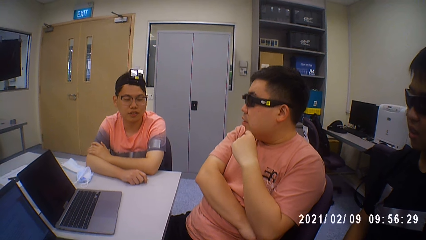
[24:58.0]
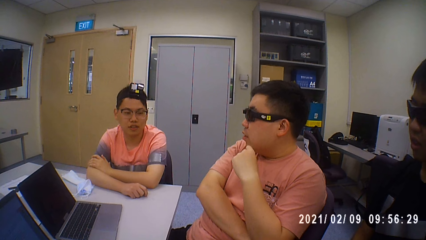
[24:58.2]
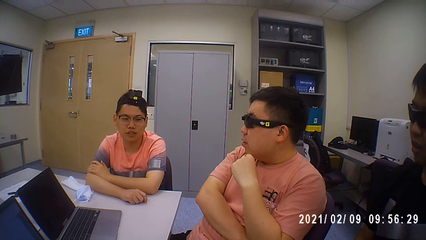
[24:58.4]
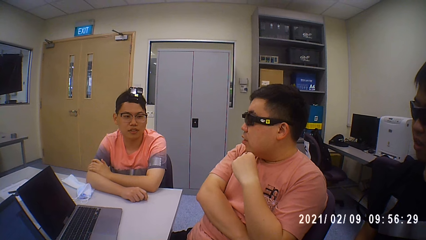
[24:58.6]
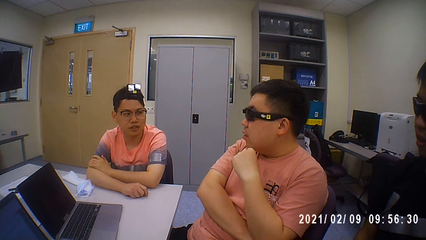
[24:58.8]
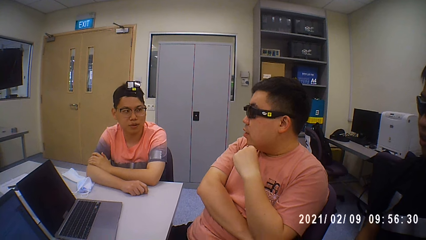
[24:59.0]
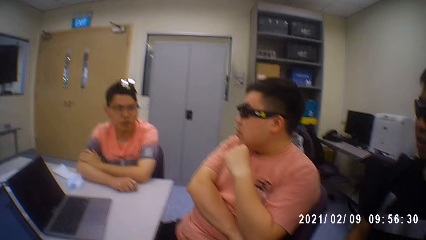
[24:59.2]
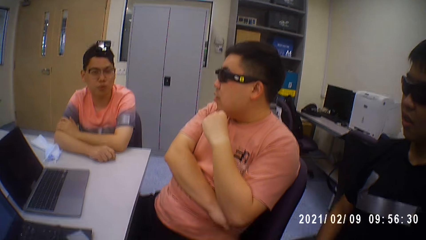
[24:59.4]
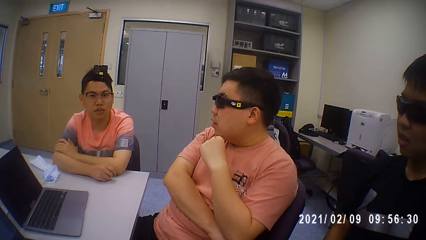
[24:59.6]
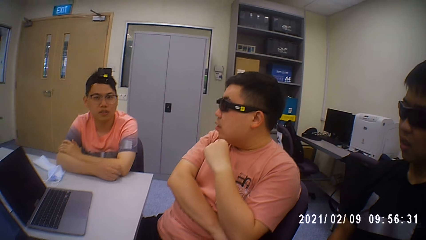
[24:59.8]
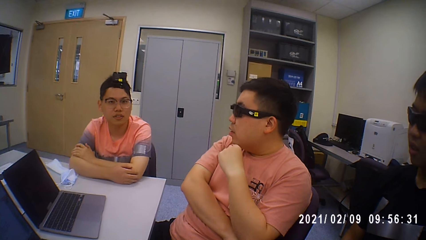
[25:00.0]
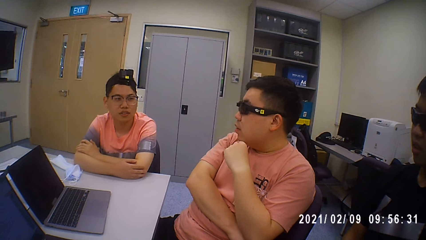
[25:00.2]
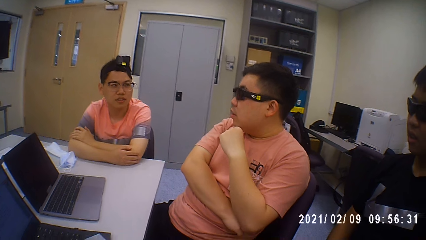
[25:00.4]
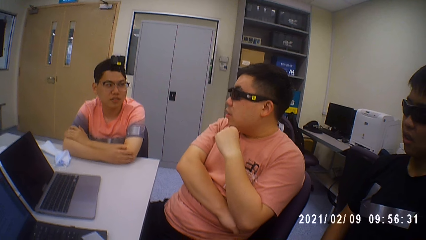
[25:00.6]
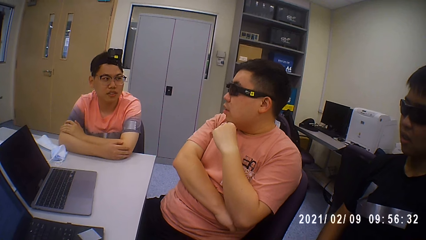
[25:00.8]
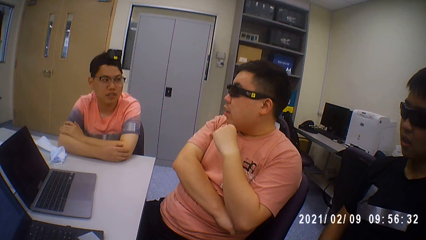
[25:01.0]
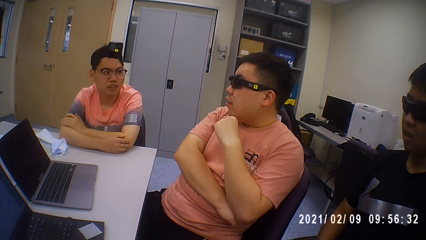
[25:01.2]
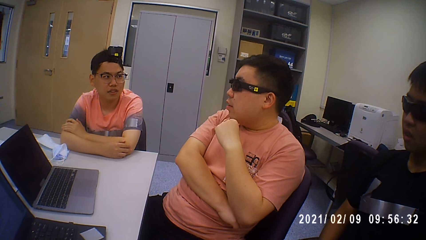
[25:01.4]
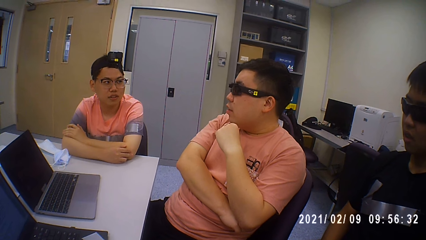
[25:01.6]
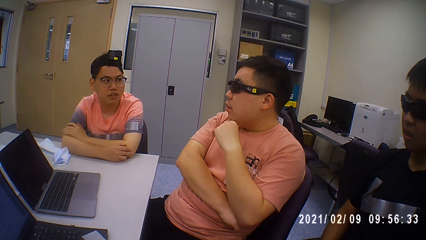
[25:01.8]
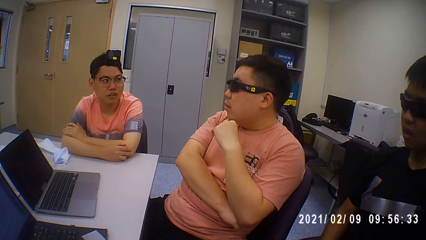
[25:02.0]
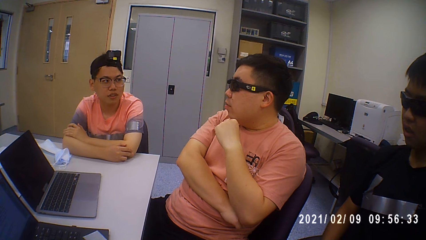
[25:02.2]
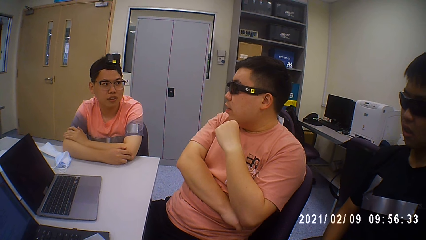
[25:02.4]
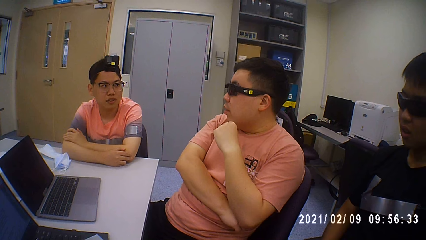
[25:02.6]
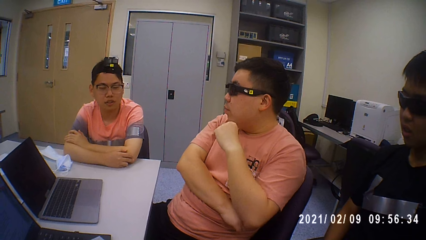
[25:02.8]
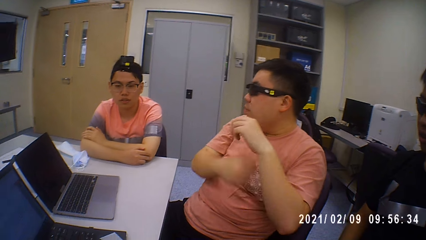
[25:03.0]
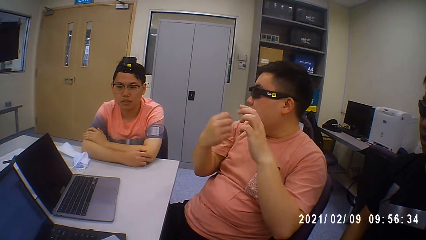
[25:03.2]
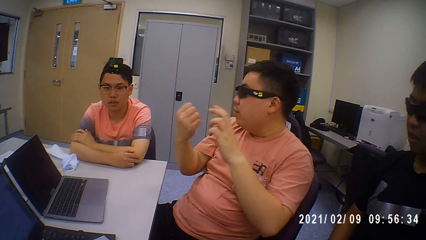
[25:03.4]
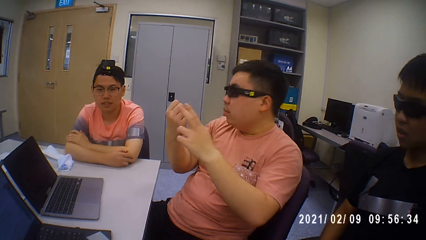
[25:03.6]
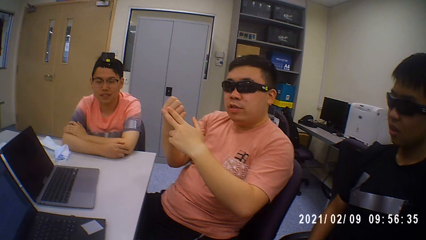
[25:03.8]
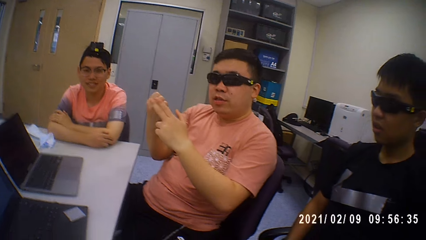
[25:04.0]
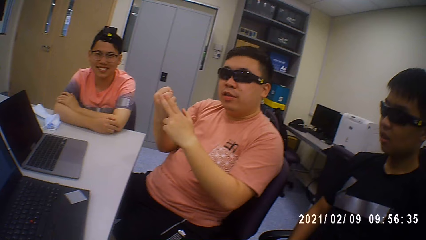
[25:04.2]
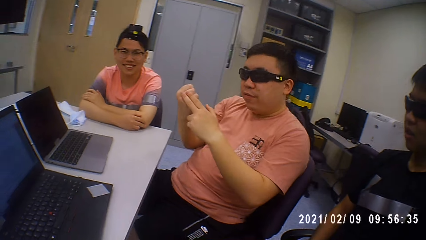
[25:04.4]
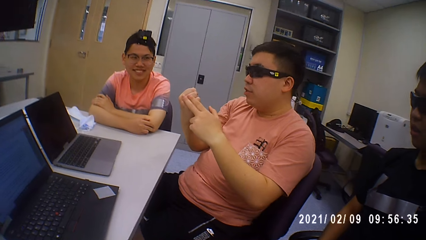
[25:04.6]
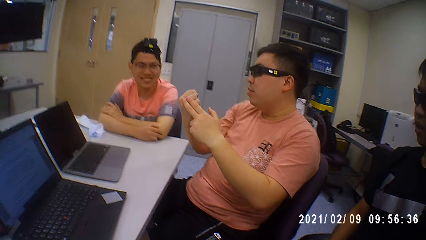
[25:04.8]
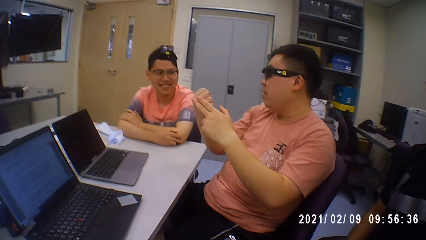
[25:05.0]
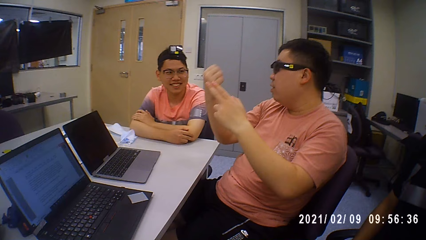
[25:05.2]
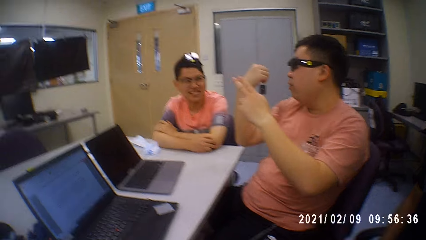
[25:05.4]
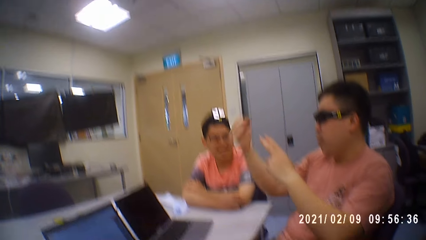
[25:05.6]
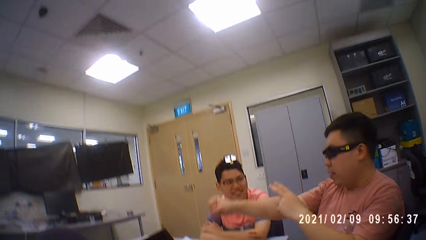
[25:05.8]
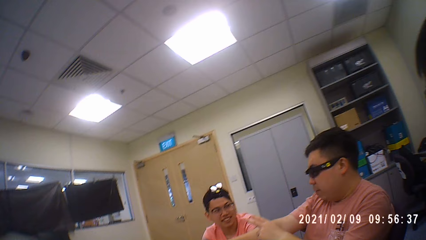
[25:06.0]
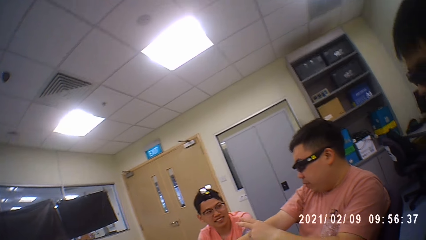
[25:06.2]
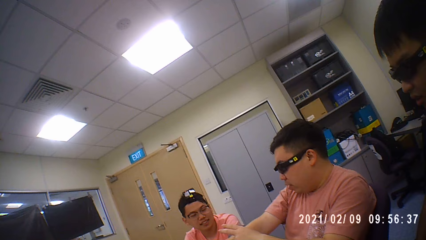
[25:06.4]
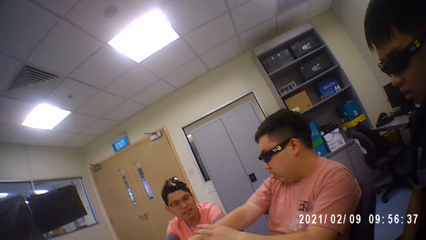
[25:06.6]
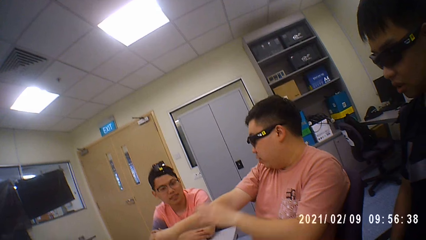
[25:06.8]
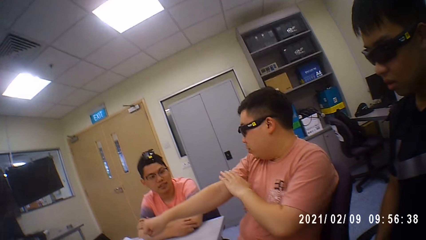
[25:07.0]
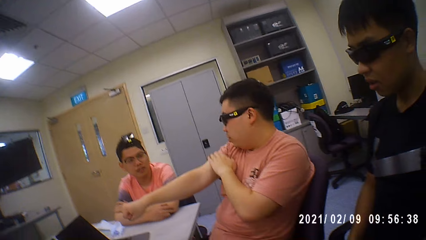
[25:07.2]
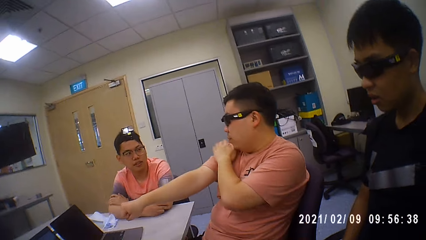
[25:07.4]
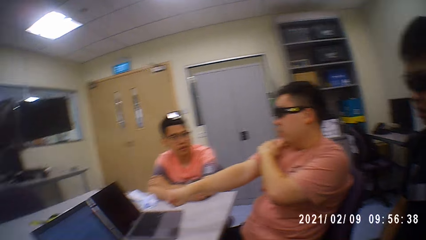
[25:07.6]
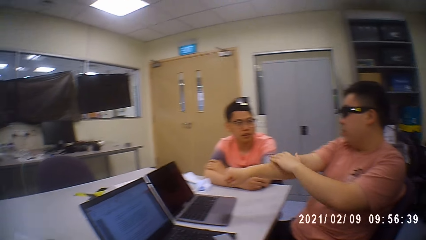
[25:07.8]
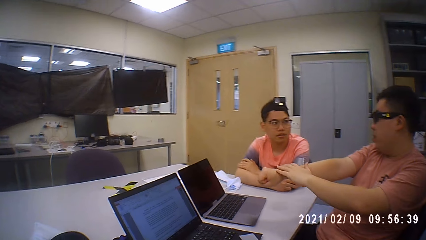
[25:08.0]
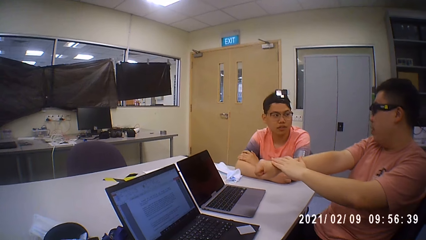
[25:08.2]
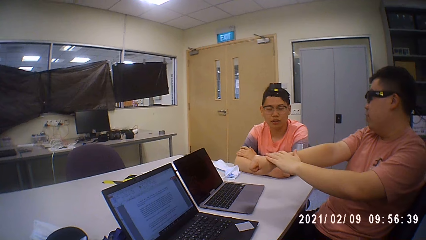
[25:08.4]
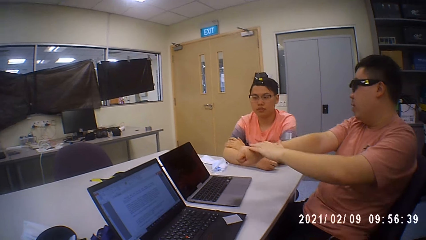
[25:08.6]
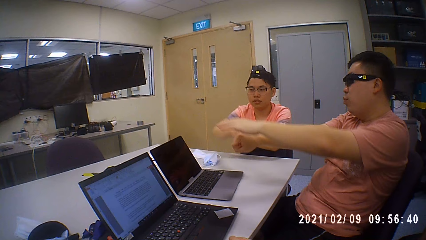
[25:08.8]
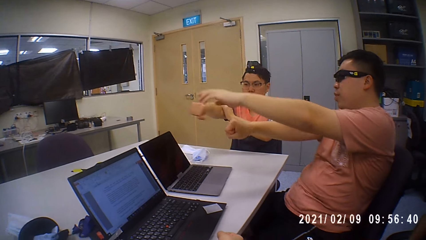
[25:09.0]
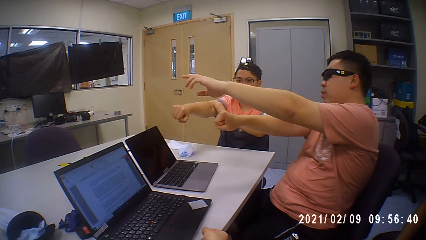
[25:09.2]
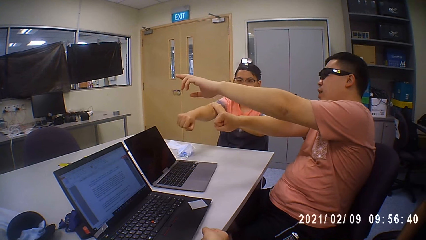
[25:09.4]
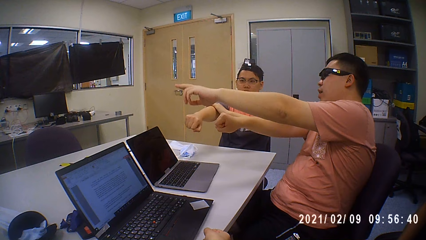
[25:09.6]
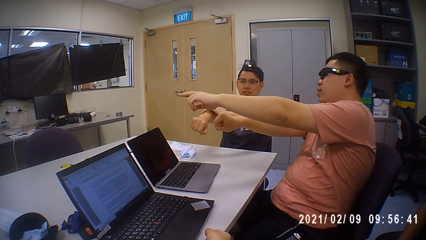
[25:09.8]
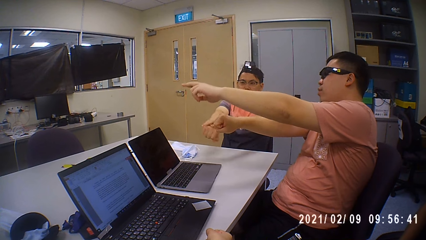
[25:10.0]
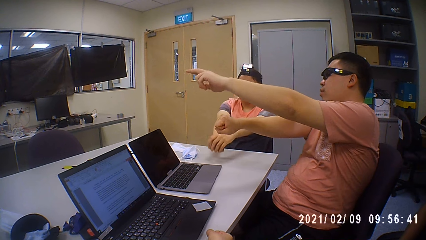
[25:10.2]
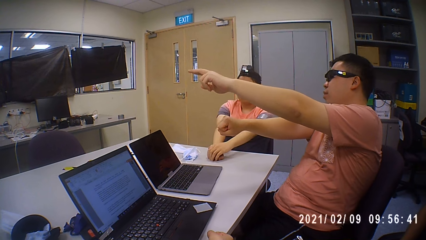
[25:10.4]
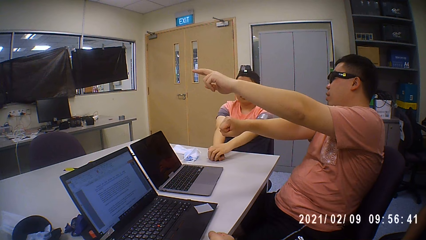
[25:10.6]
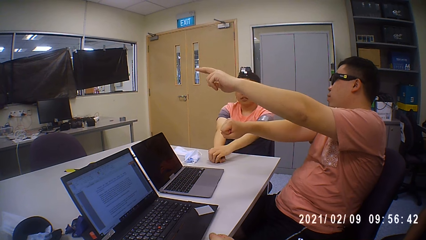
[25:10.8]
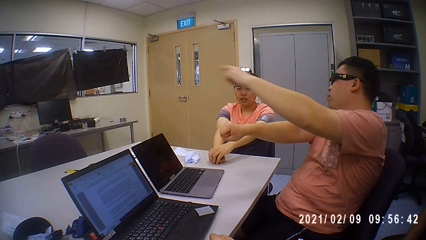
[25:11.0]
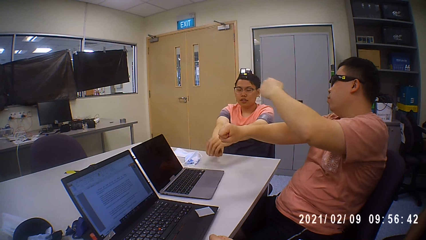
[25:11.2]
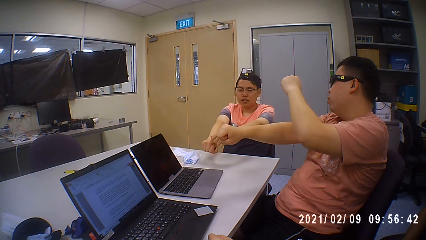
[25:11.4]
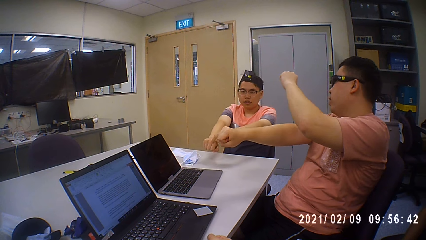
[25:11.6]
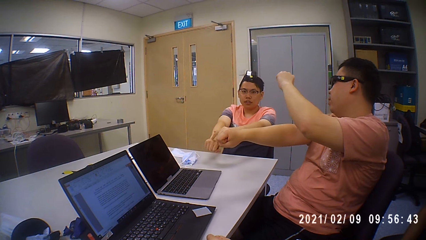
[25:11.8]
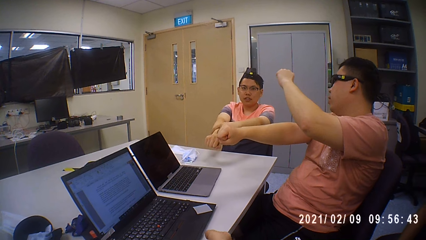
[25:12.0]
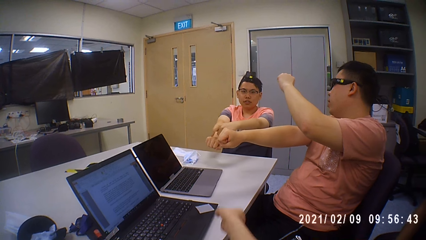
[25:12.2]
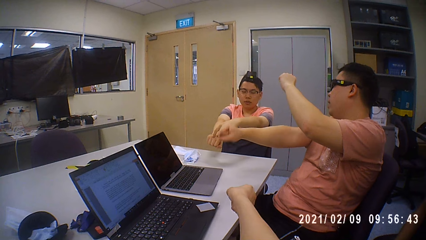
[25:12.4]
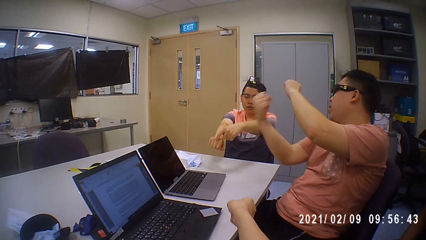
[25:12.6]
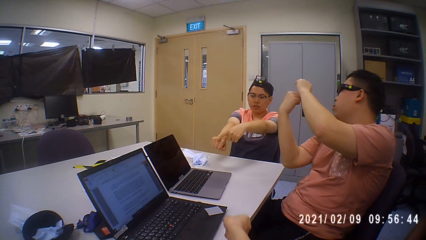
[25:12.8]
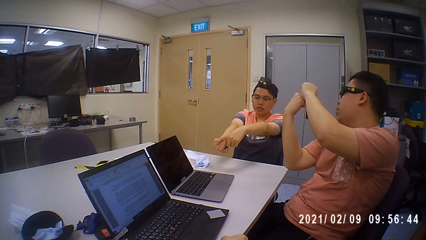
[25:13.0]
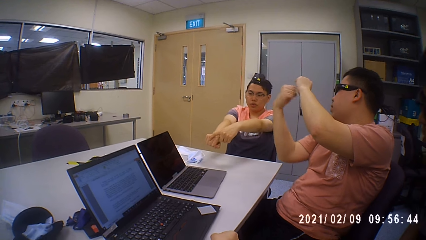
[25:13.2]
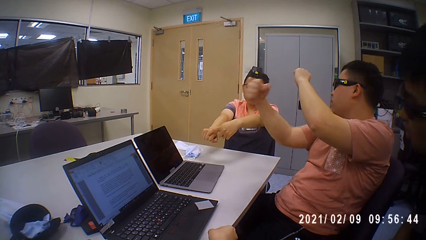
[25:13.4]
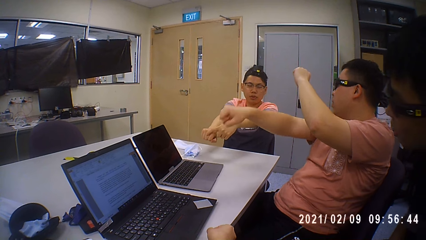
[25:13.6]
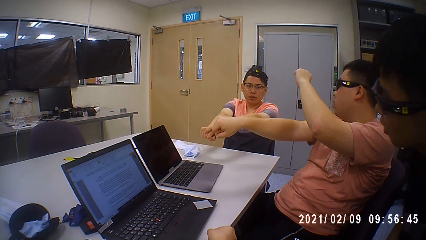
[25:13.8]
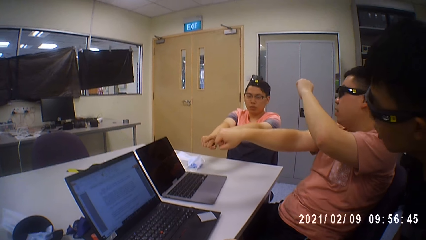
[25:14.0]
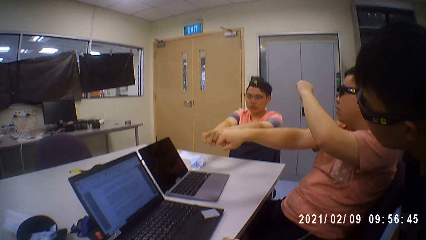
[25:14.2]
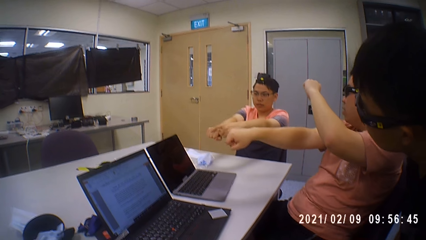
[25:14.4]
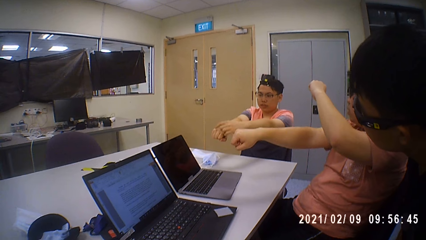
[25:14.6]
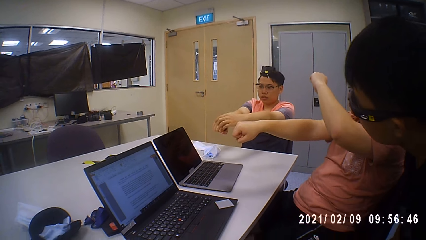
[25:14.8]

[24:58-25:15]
A man talks with another man. A person puts hands forward. Another person puts hands forward. The first man points at a point. The other man raises hands.
